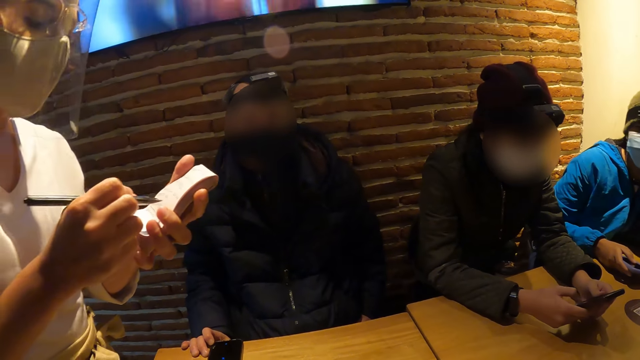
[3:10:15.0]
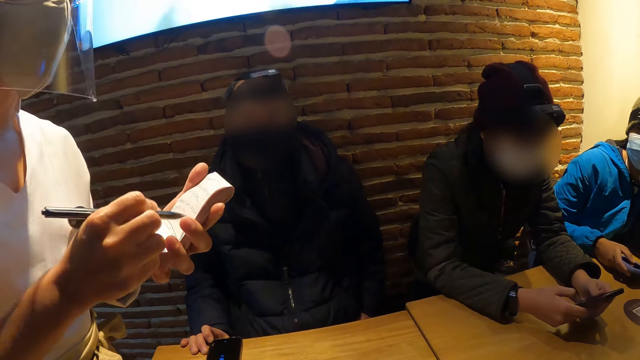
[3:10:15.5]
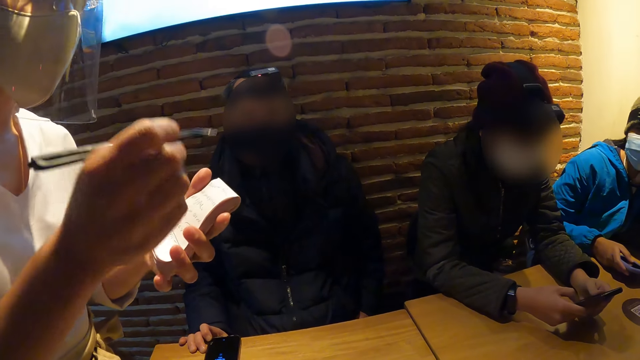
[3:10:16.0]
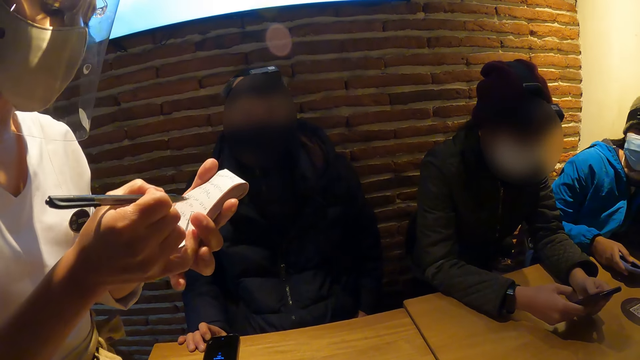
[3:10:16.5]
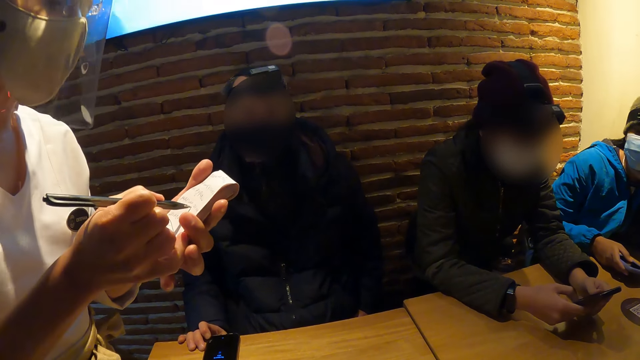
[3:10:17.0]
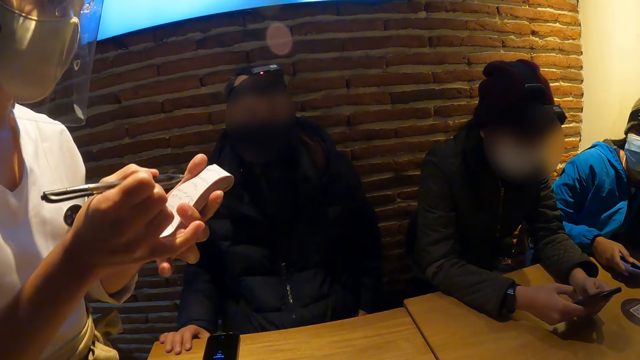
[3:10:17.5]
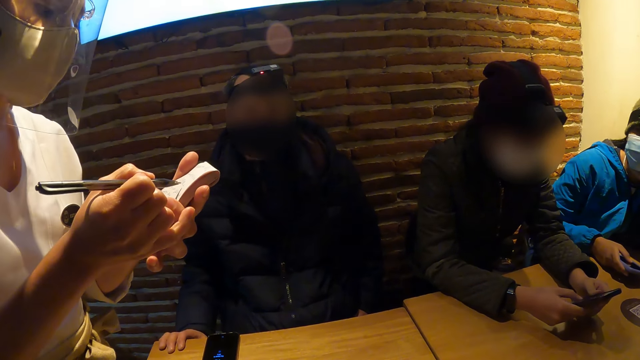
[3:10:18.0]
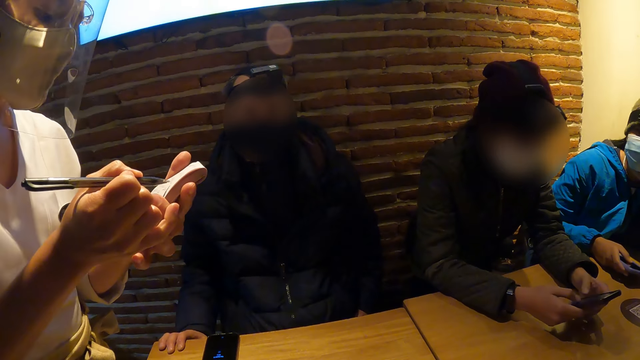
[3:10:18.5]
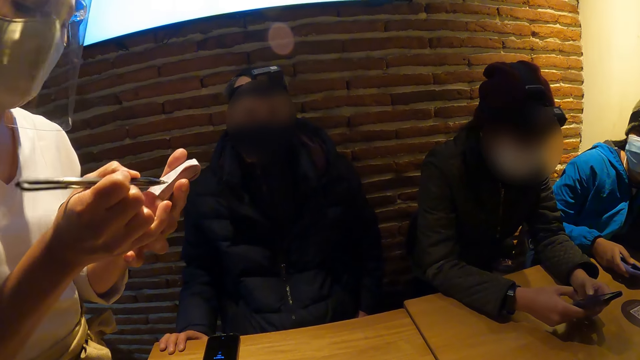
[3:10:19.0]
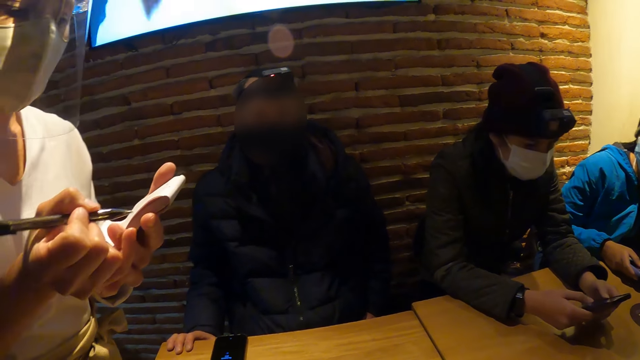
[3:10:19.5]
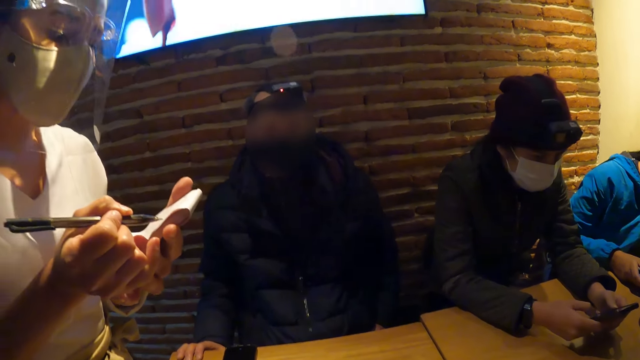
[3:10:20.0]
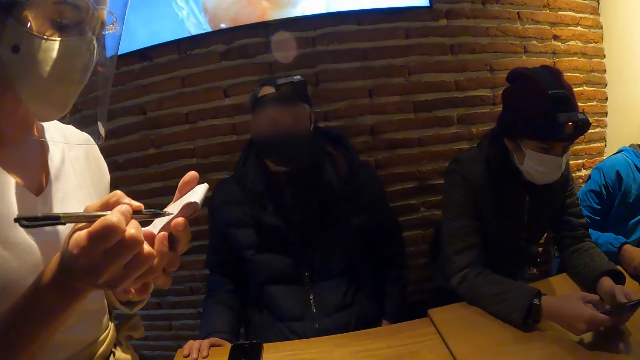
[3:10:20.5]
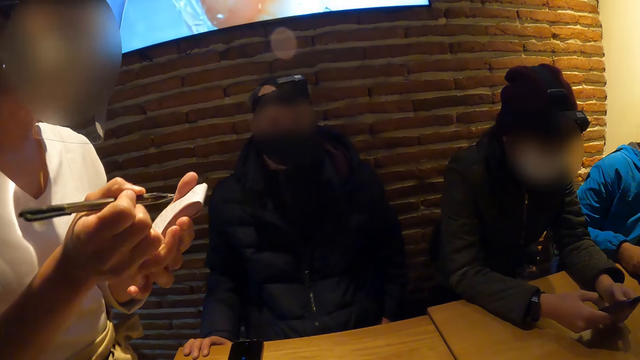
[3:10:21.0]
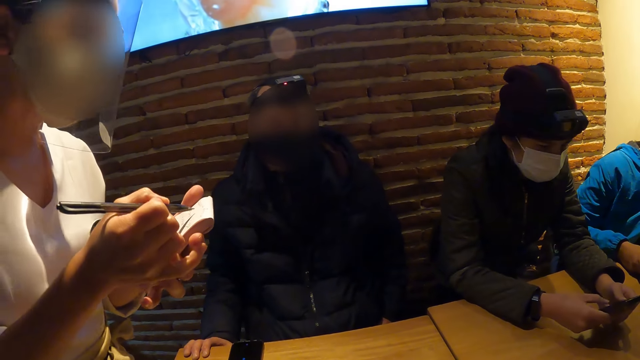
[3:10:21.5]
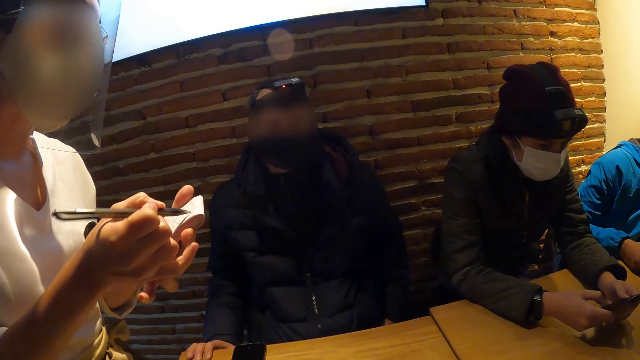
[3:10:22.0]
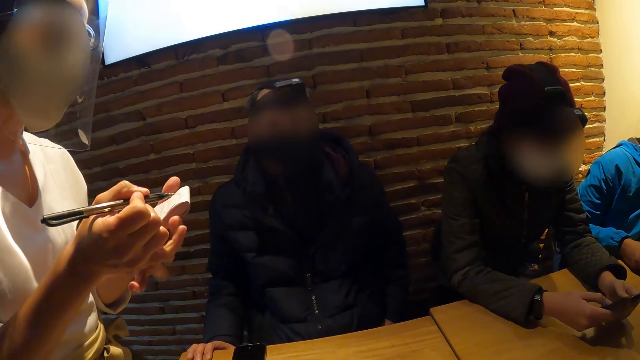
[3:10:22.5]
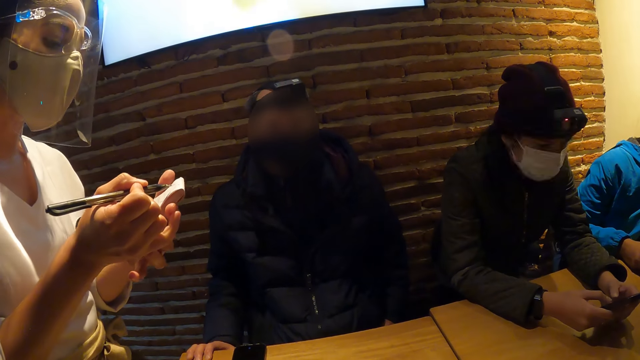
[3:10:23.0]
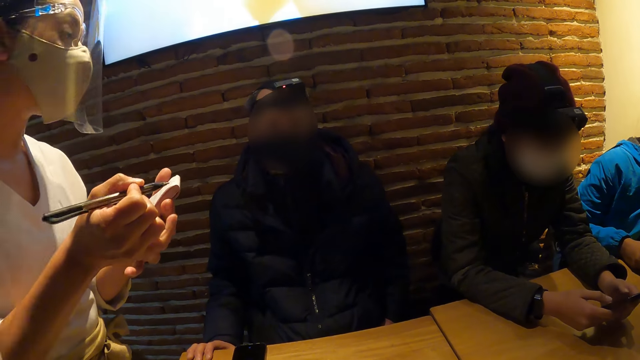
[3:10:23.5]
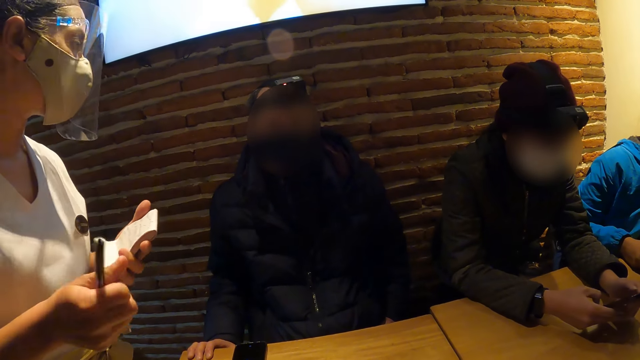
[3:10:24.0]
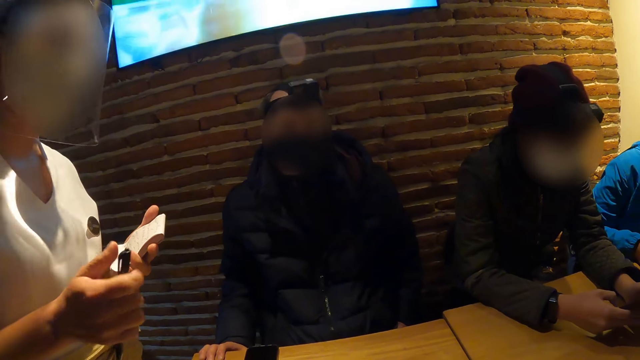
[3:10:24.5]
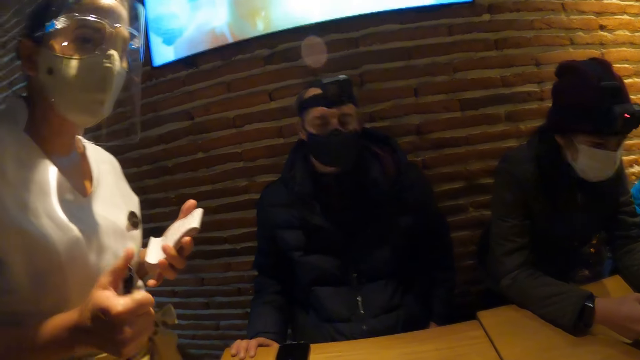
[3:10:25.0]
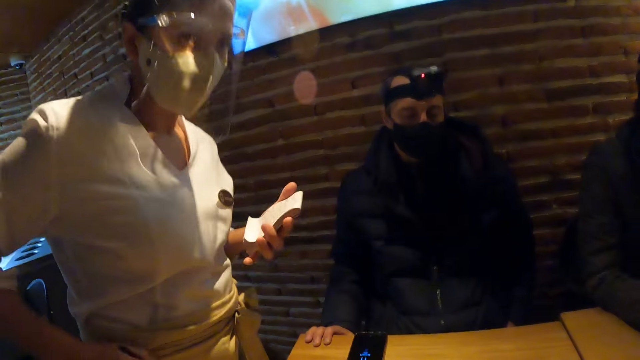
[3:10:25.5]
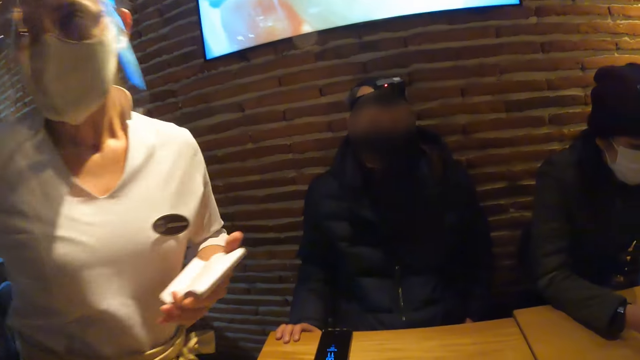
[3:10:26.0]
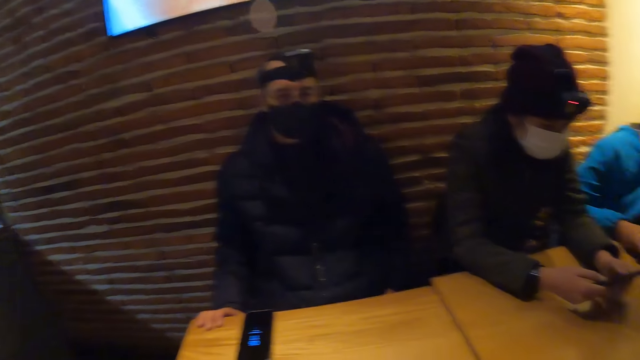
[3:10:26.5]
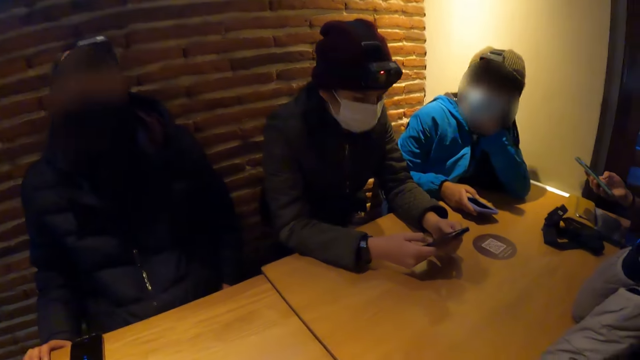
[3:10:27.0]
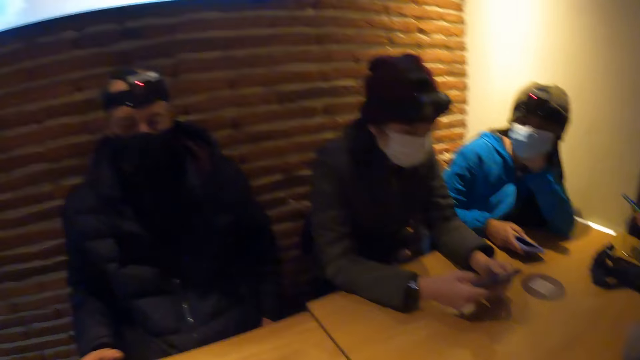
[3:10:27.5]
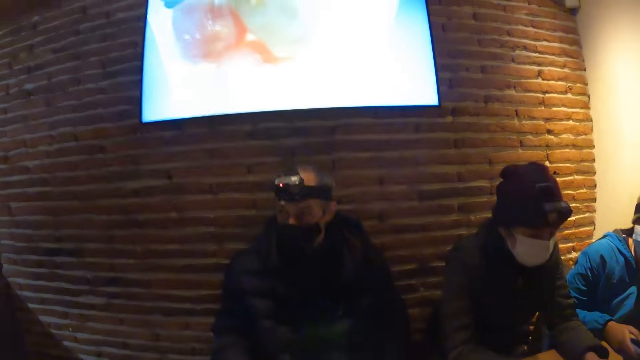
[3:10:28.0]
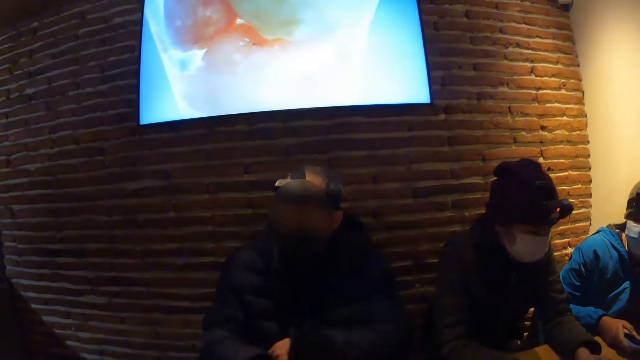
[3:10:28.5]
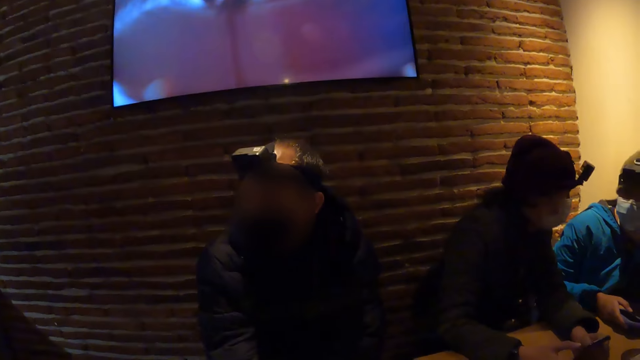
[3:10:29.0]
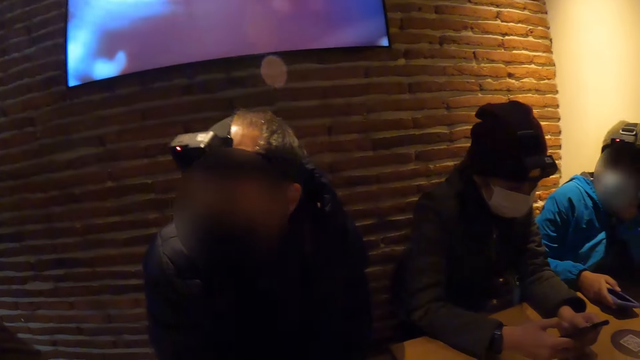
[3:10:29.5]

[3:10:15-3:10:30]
The camera wearer interacts with a man. The waitress is with the man. The waitress walks away and walks around.

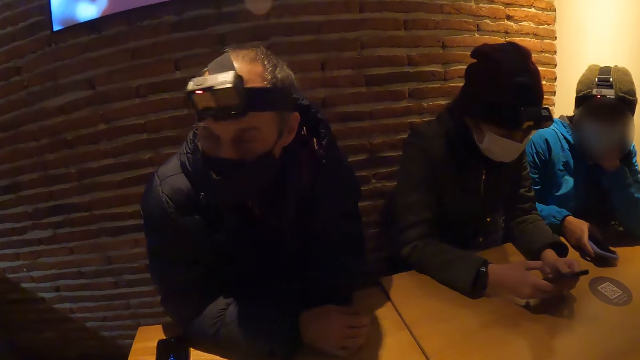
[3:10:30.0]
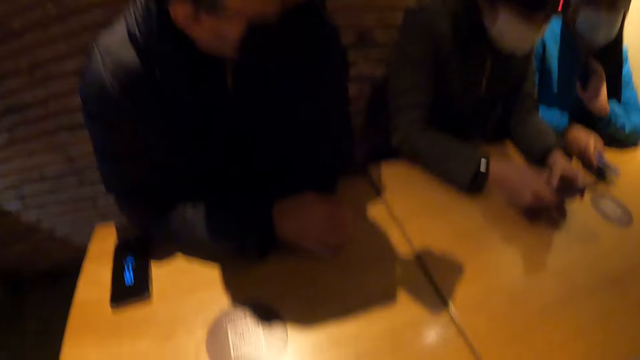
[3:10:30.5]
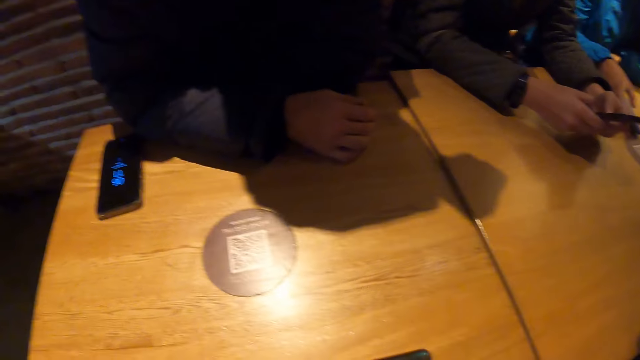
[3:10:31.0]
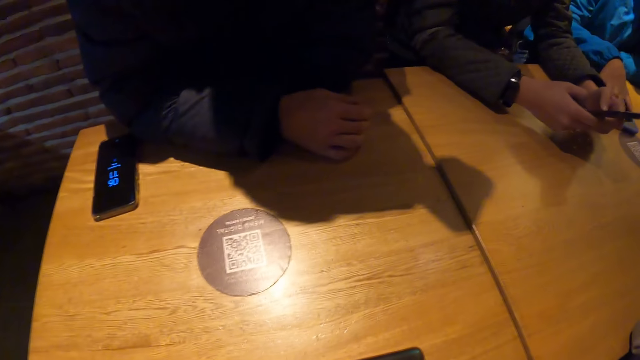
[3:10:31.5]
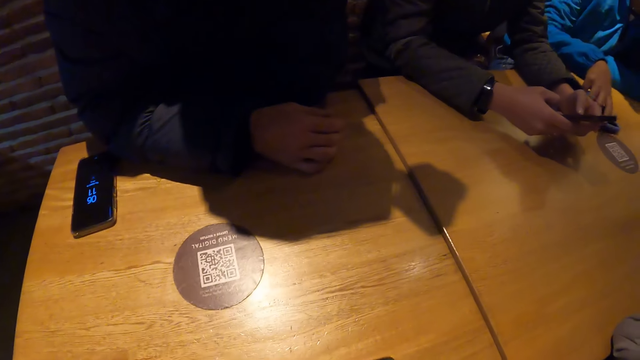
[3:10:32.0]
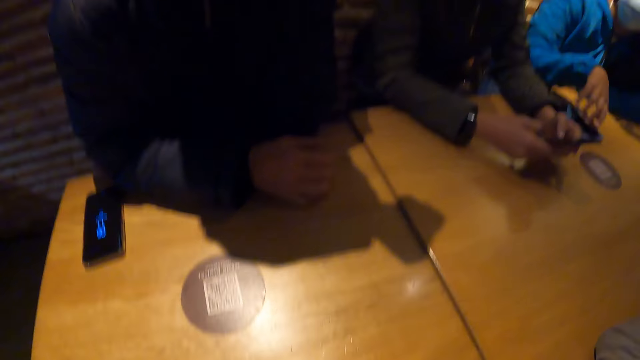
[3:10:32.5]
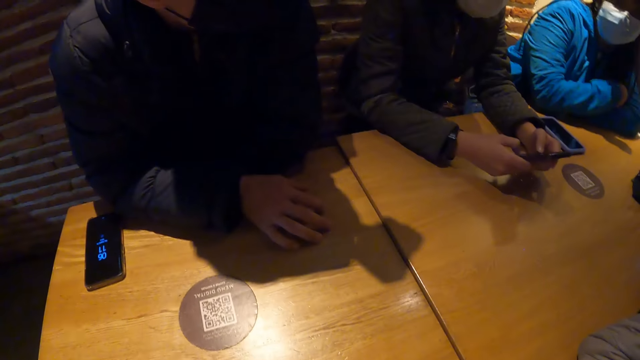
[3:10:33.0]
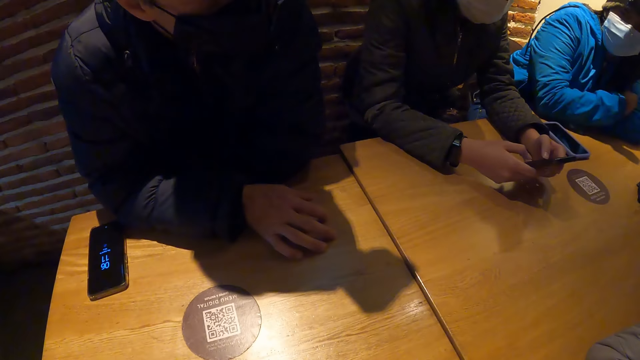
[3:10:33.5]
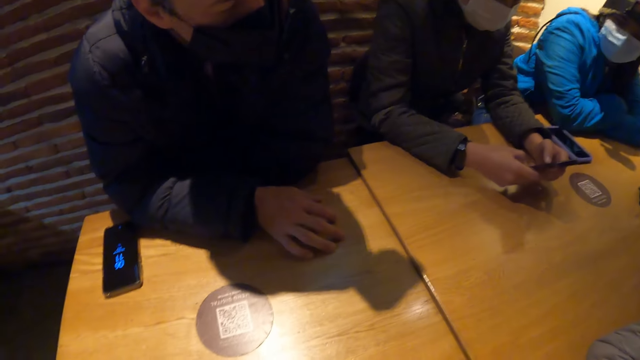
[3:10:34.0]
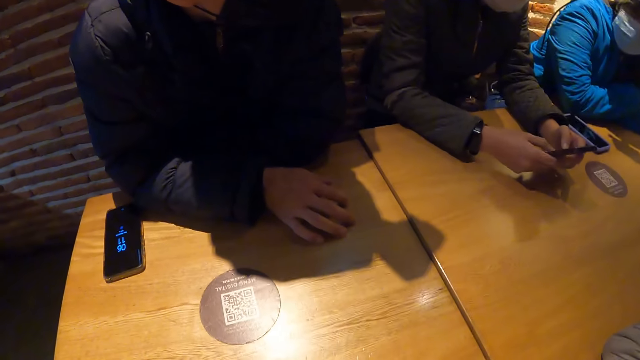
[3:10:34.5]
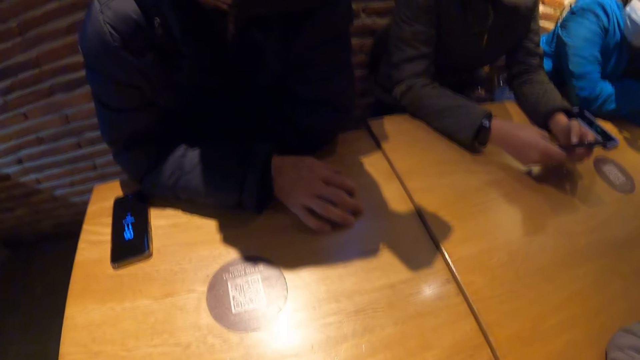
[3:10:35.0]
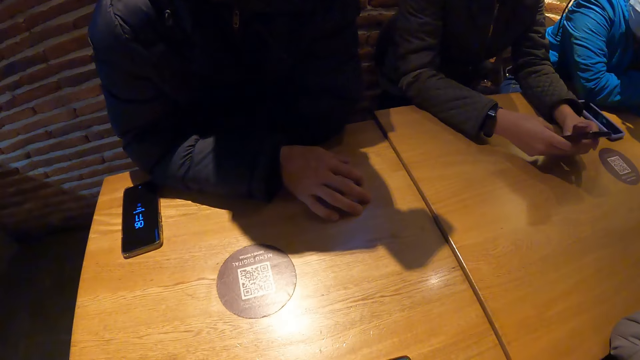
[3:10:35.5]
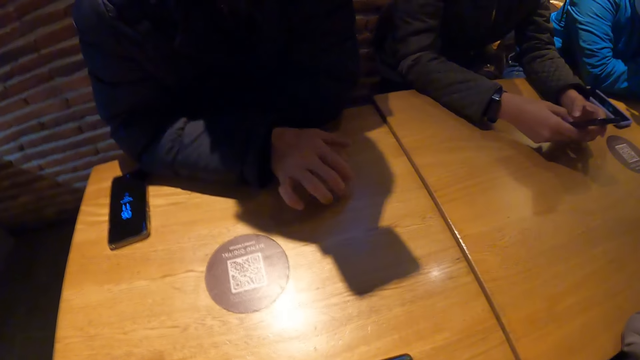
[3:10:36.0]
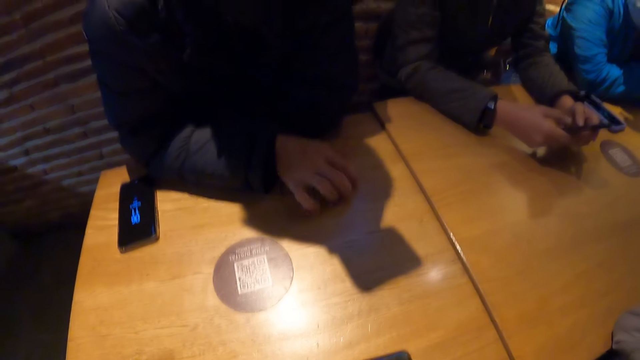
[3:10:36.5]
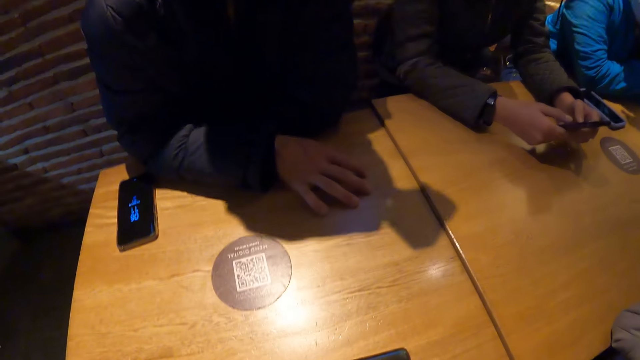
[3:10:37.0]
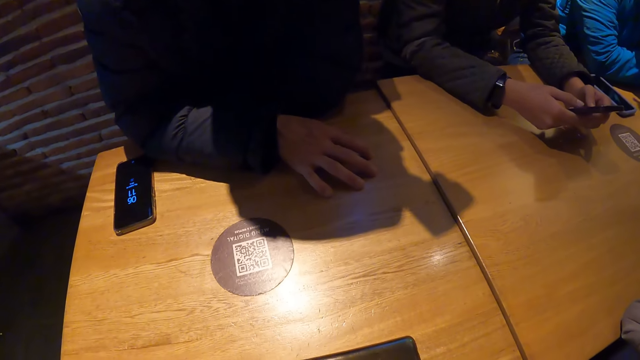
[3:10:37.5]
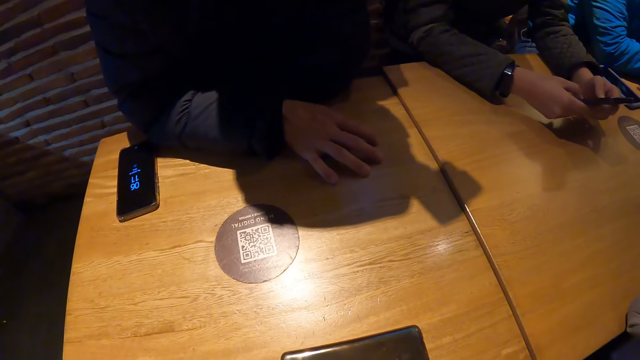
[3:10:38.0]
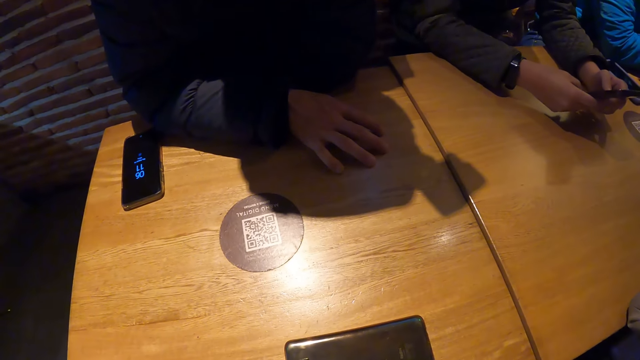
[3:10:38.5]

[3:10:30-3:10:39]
The man taps his right hand fingers on the table.
